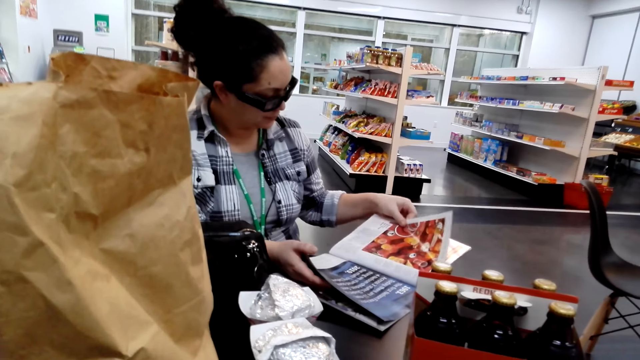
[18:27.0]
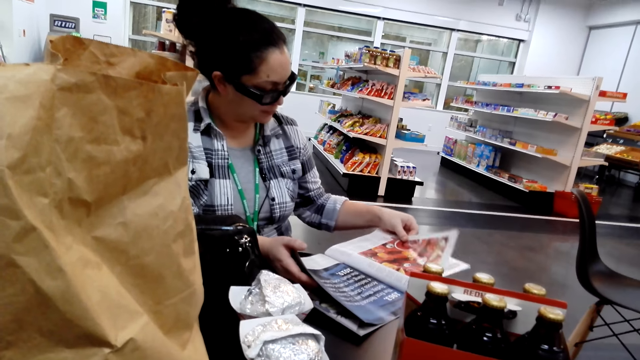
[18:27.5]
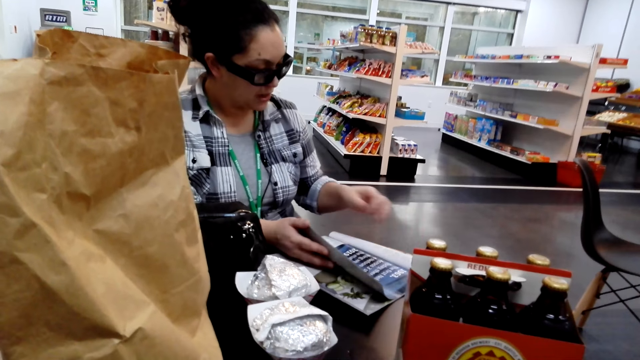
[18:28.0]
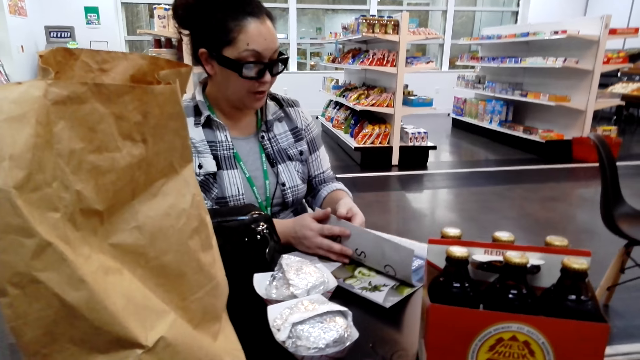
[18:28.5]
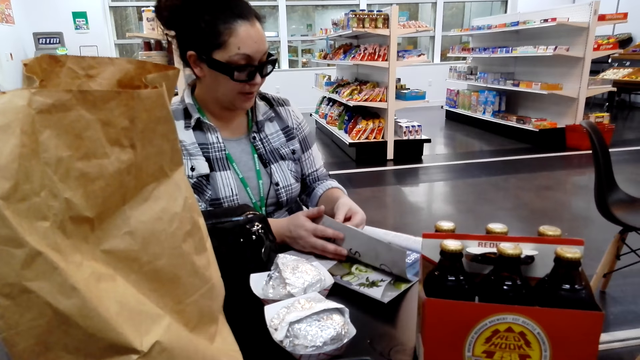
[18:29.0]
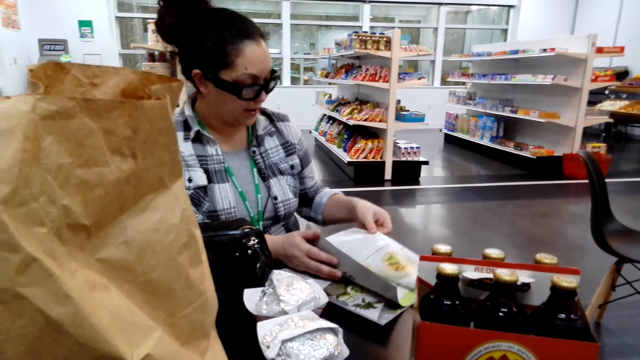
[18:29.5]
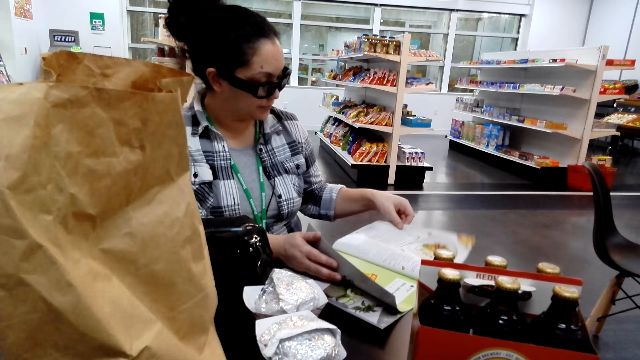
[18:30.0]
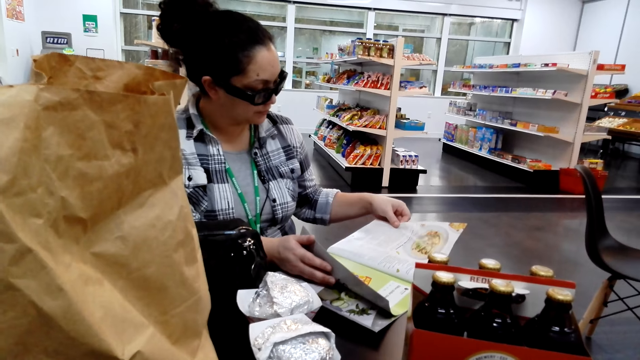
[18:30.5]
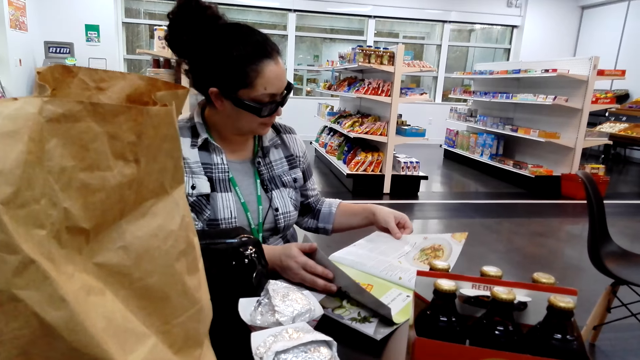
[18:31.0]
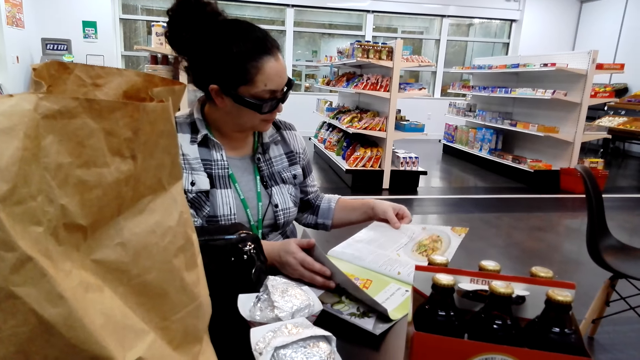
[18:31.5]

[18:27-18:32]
The camera wearer talks with a woman.

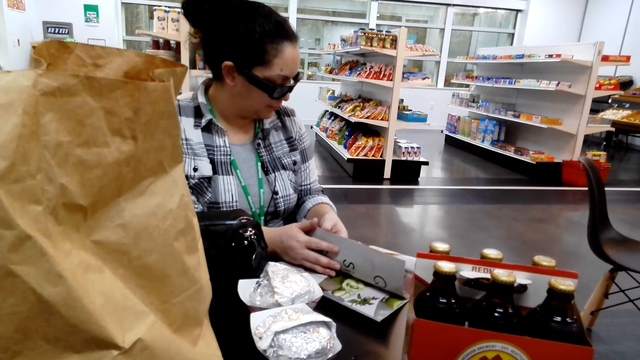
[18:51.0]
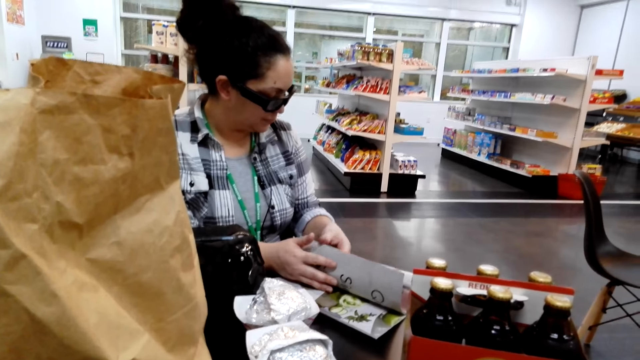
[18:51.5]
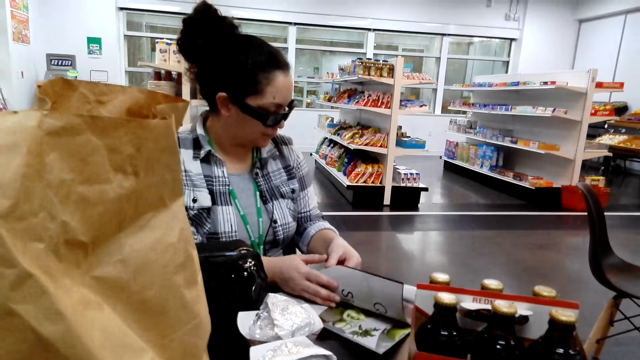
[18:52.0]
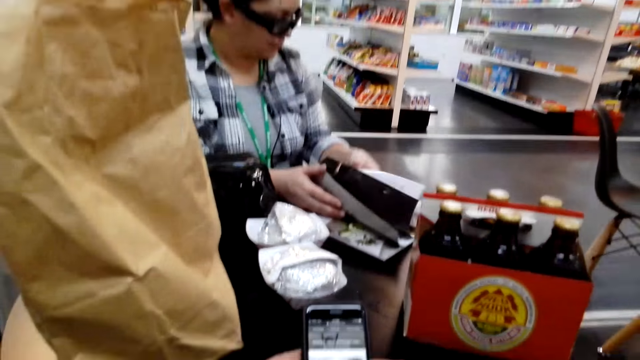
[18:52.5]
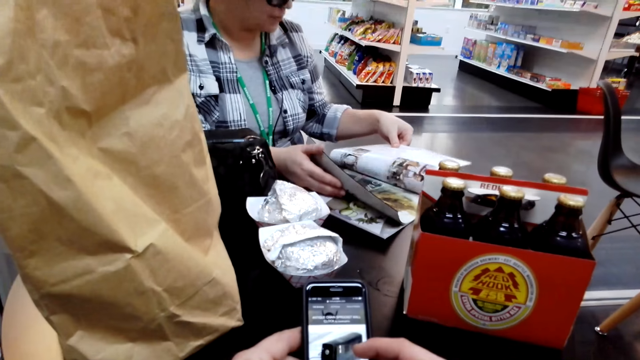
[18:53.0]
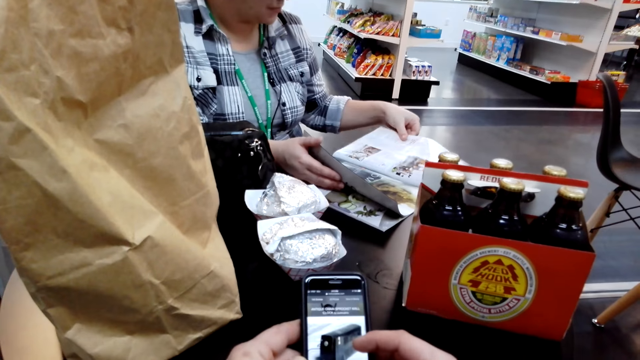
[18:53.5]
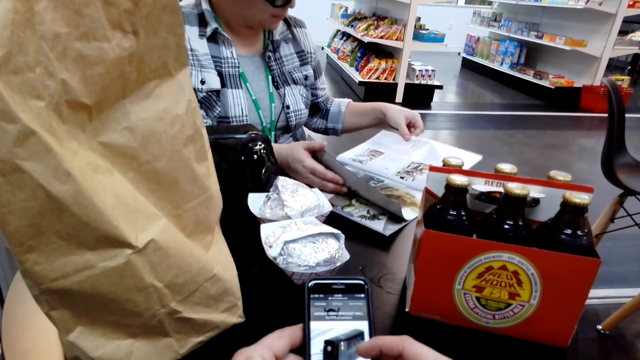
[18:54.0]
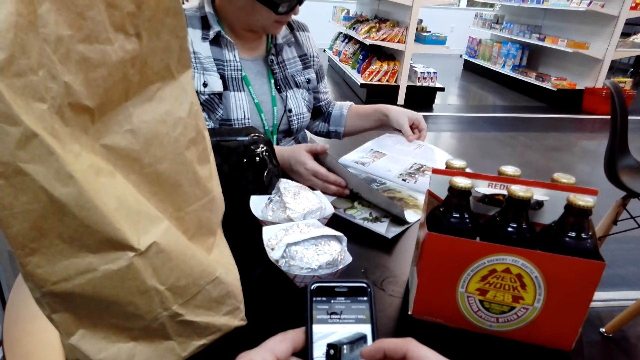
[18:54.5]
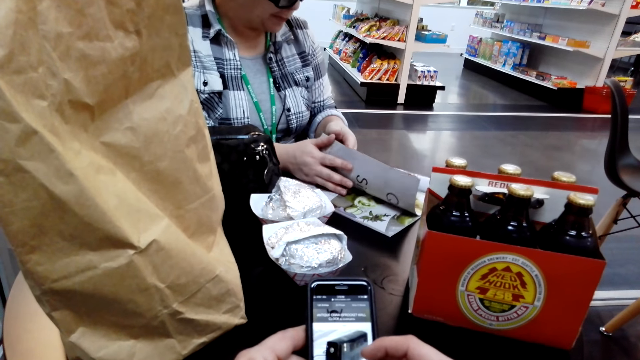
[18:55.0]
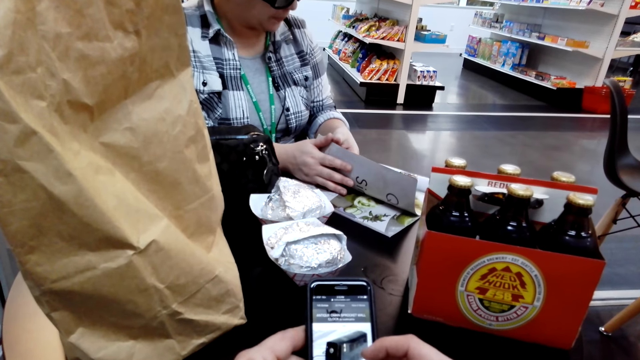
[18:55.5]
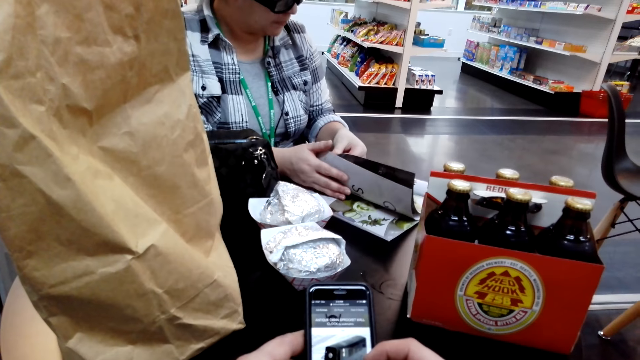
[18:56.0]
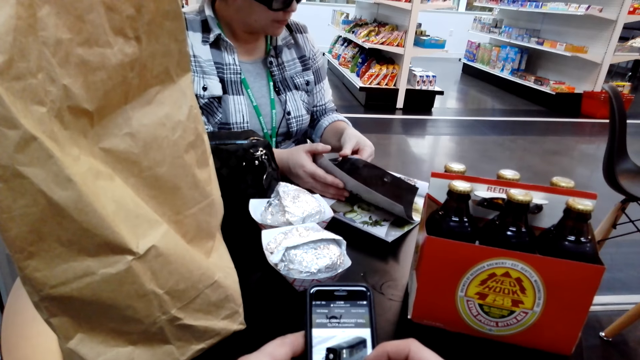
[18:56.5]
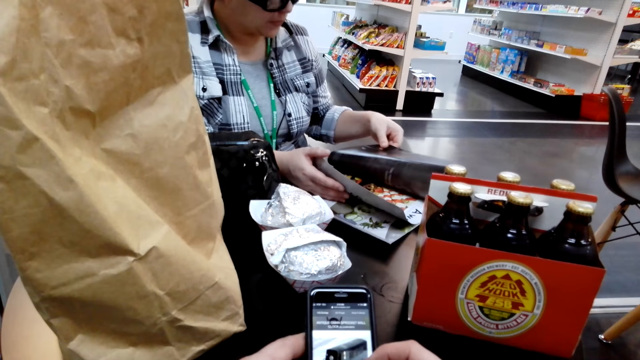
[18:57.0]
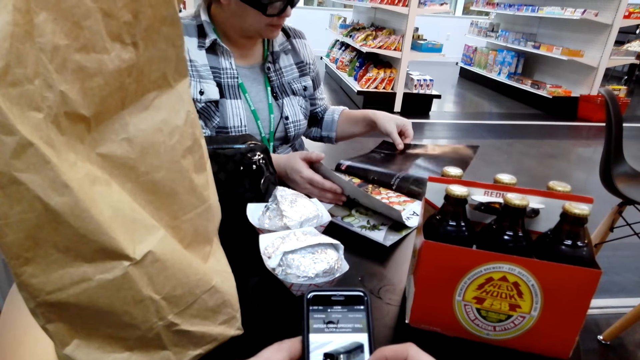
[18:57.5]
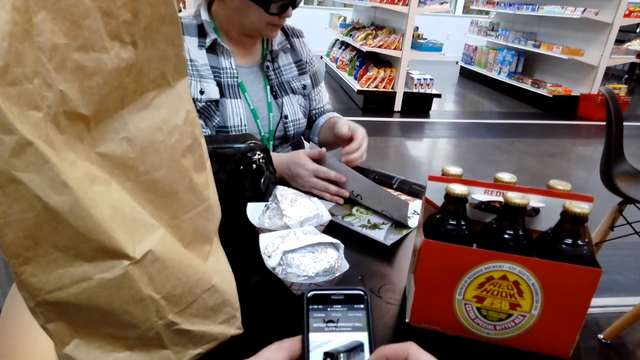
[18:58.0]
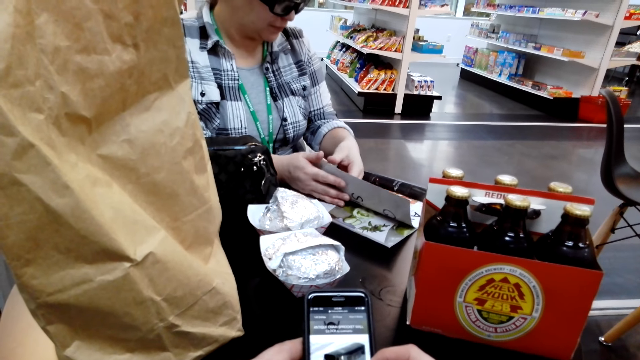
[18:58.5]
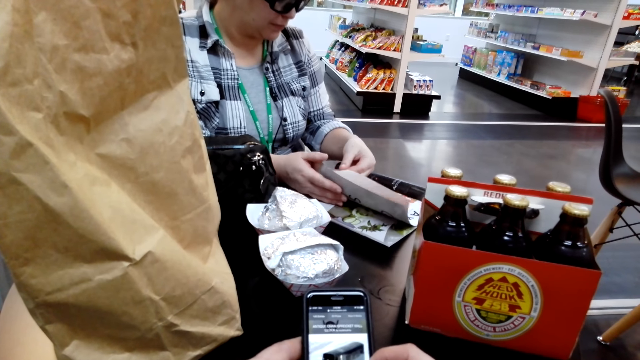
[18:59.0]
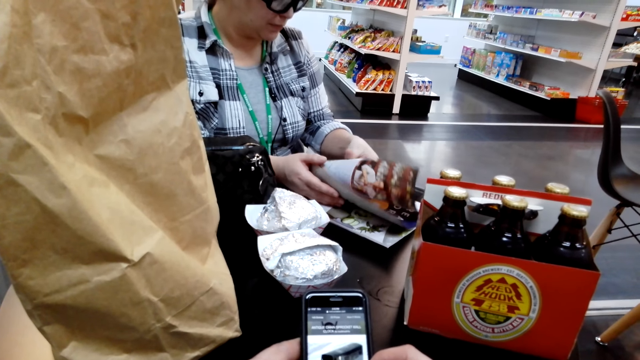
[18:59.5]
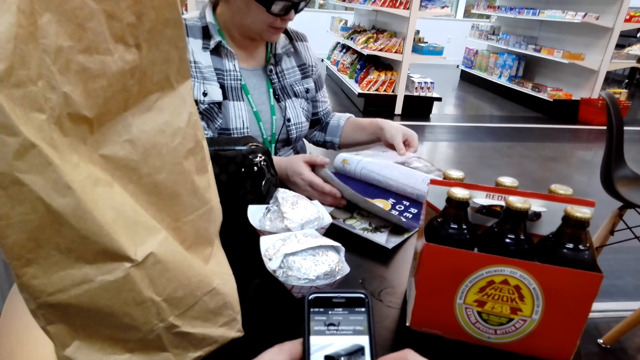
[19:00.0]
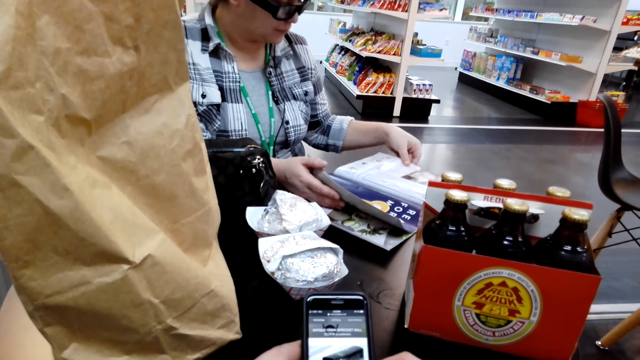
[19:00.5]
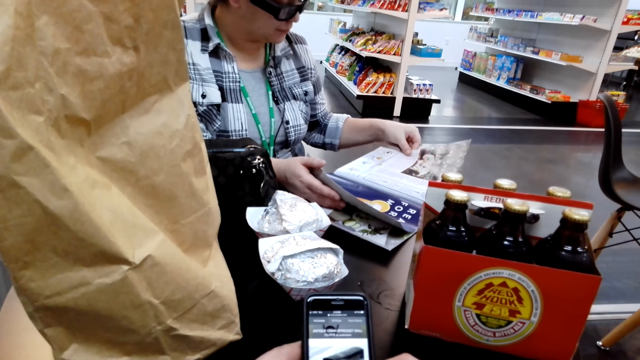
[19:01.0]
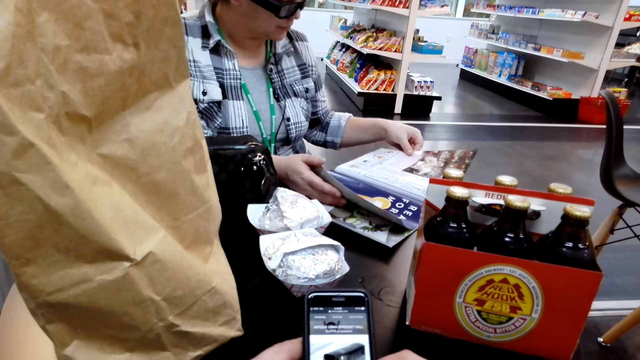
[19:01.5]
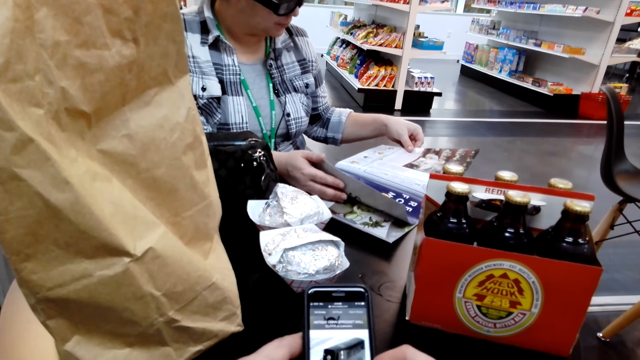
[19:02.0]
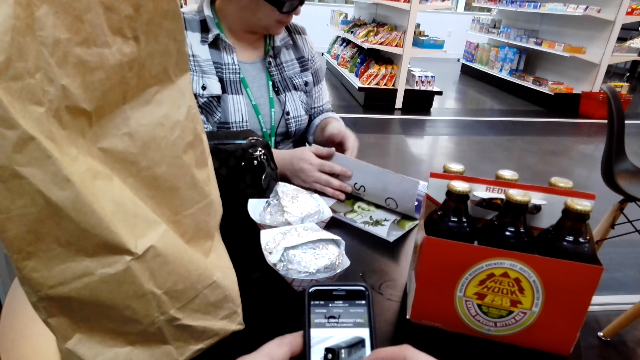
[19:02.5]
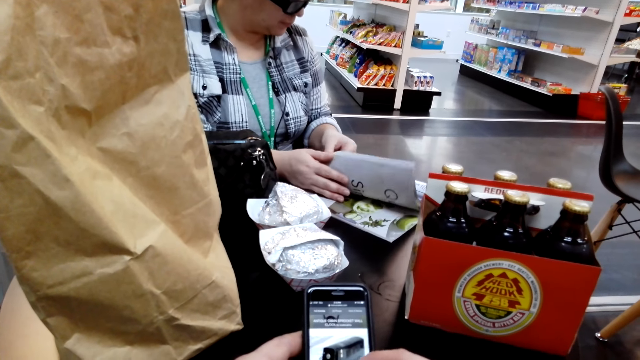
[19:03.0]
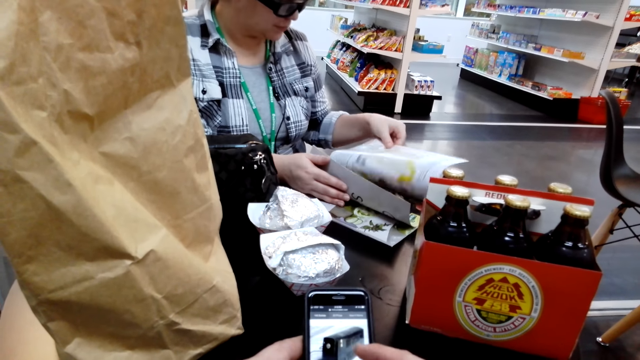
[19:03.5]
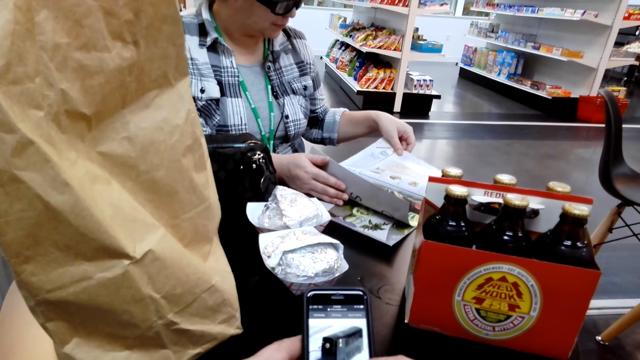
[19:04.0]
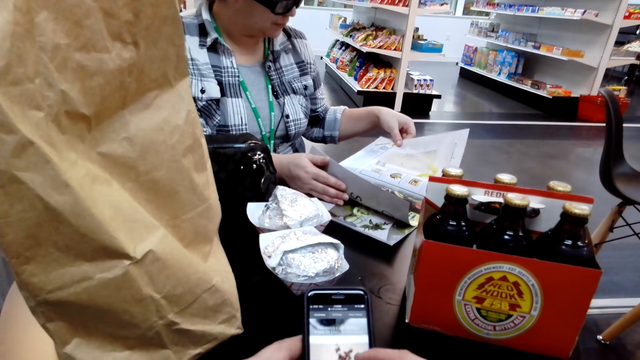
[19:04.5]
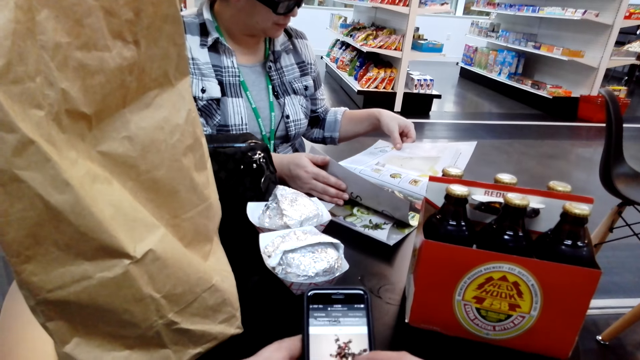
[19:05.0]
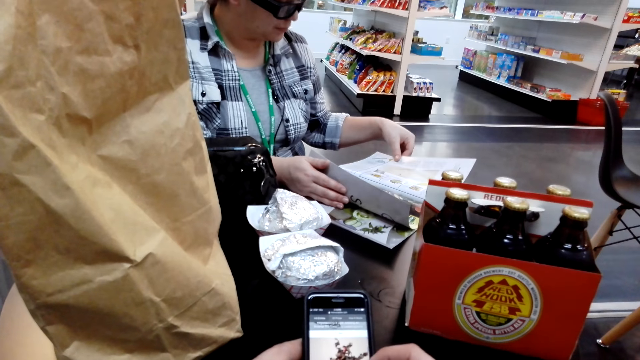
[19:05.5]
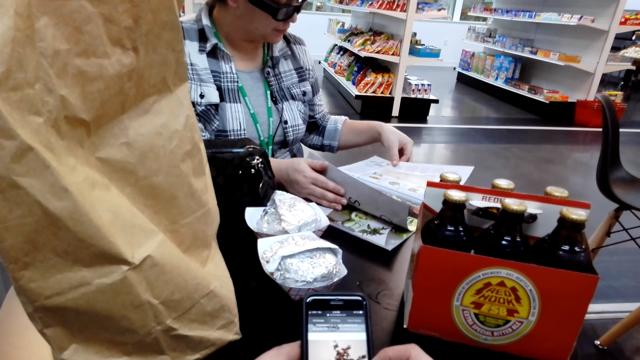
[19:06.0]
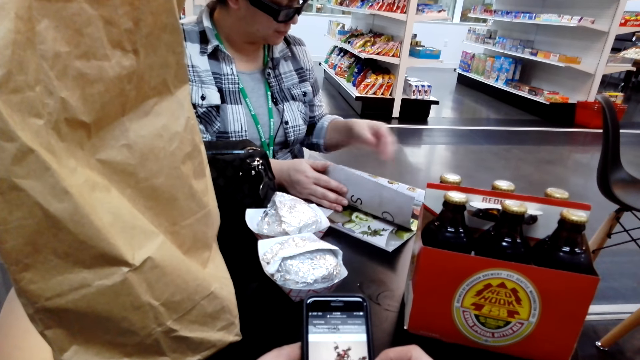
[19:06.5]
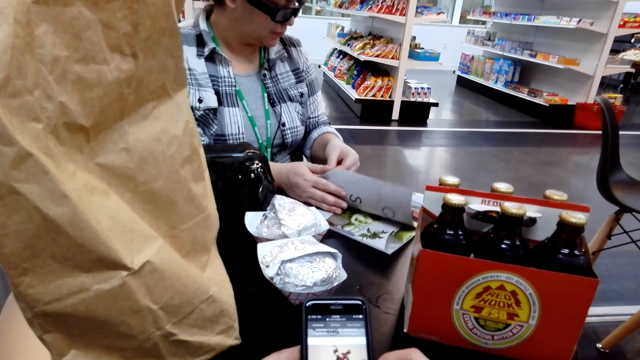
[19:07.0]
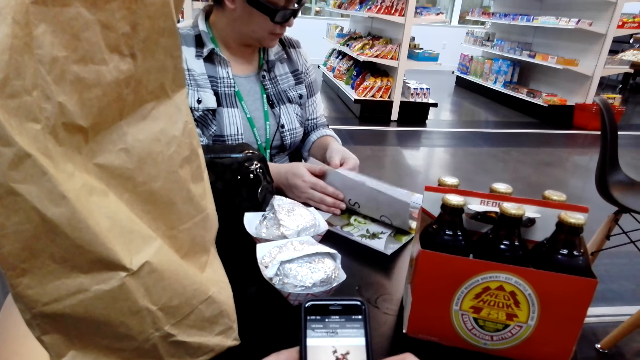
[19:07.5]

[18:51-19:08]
The camera wearer scrolls through the phone. A woman flips pages of a book. The woman flips the magazine book pages.
